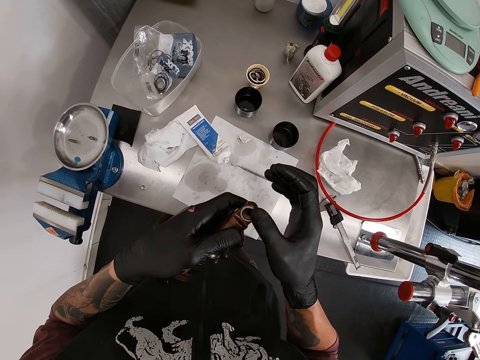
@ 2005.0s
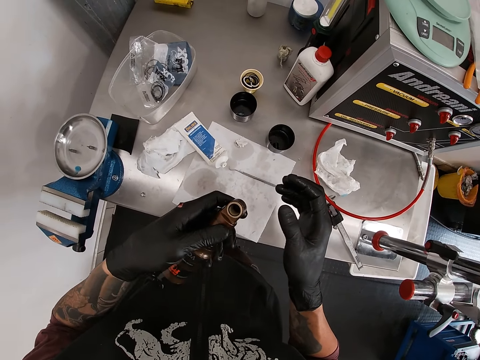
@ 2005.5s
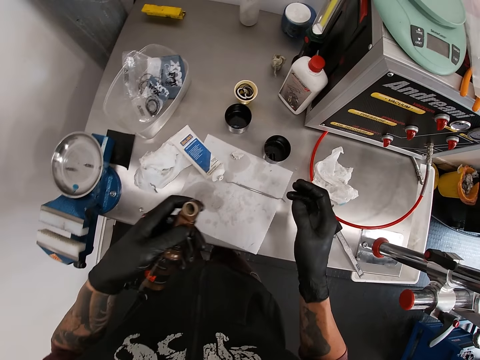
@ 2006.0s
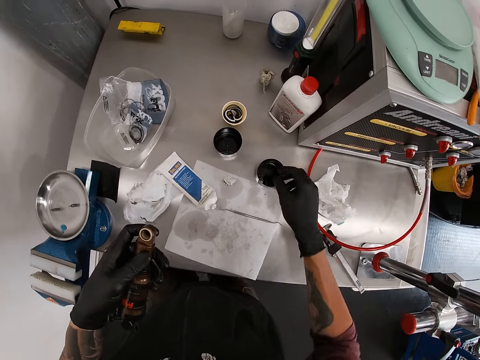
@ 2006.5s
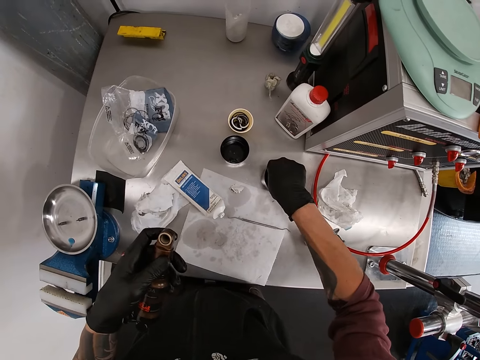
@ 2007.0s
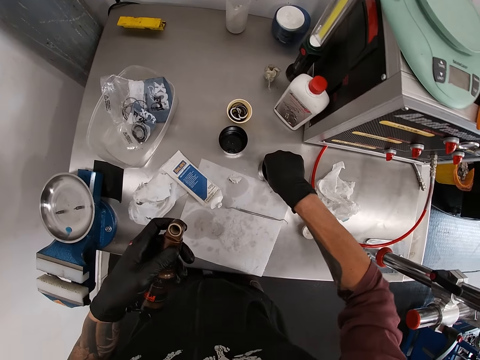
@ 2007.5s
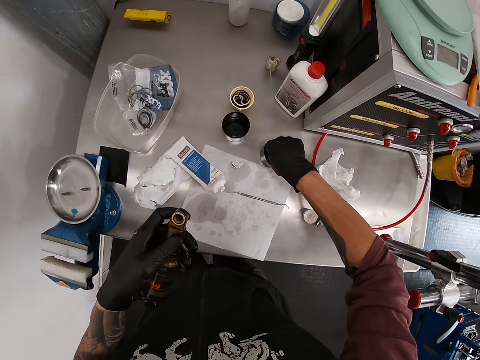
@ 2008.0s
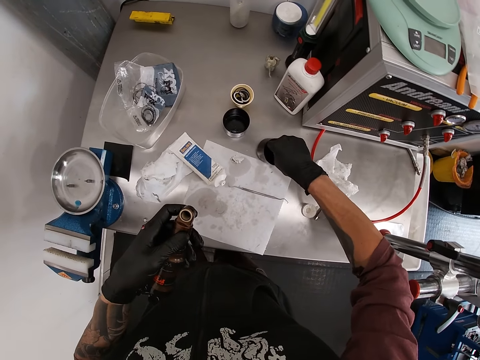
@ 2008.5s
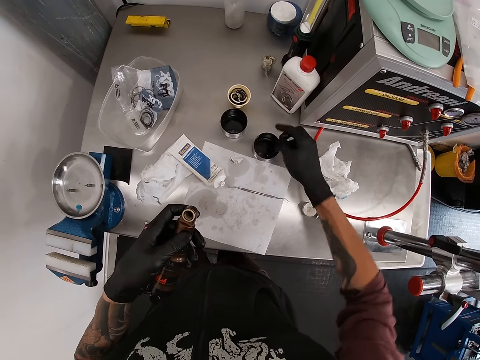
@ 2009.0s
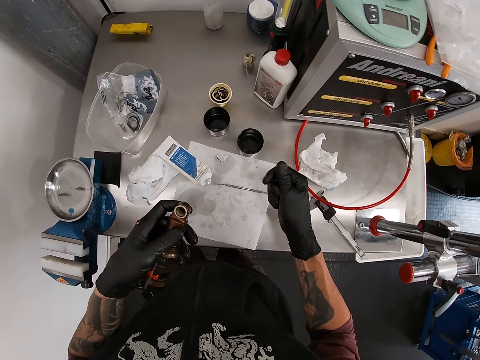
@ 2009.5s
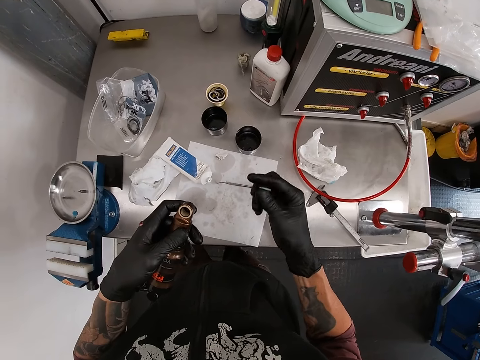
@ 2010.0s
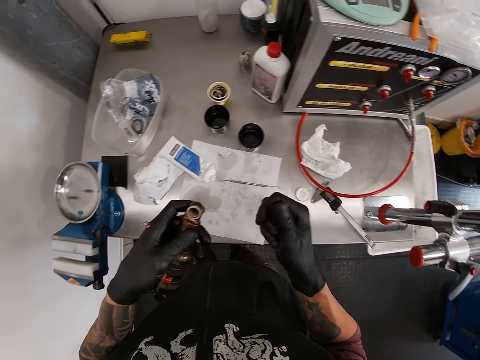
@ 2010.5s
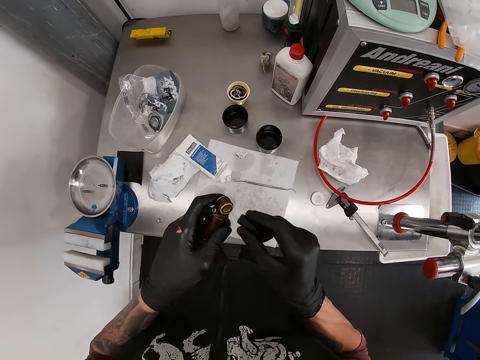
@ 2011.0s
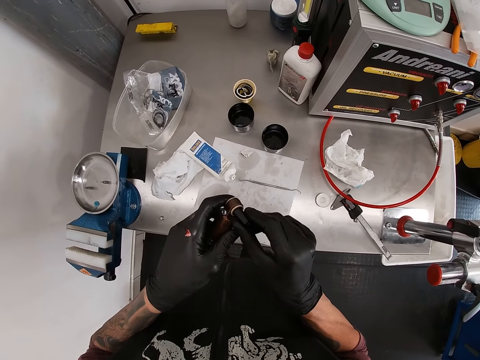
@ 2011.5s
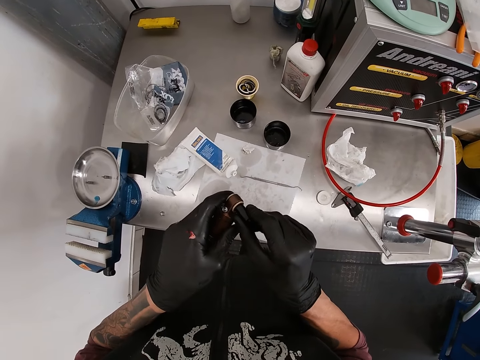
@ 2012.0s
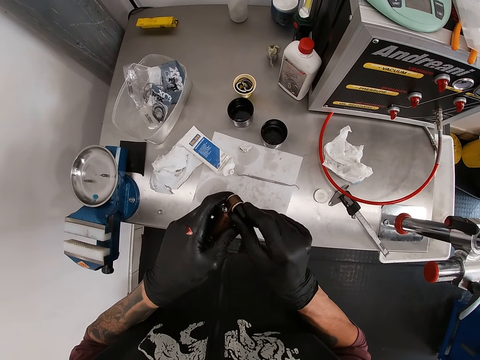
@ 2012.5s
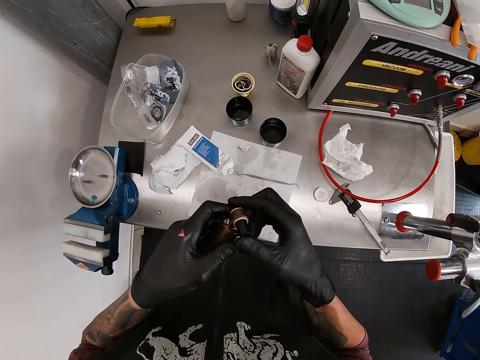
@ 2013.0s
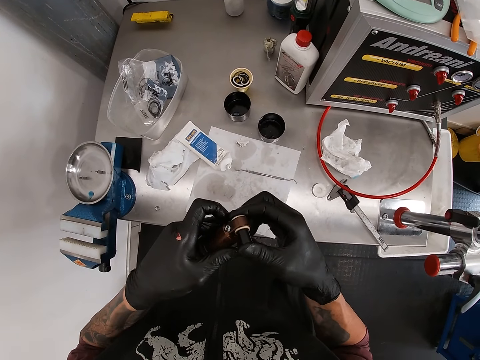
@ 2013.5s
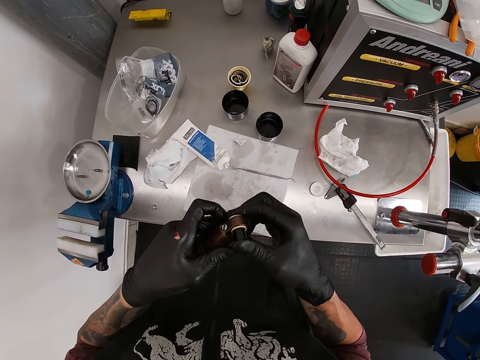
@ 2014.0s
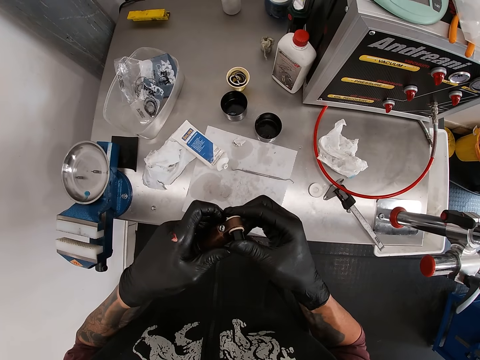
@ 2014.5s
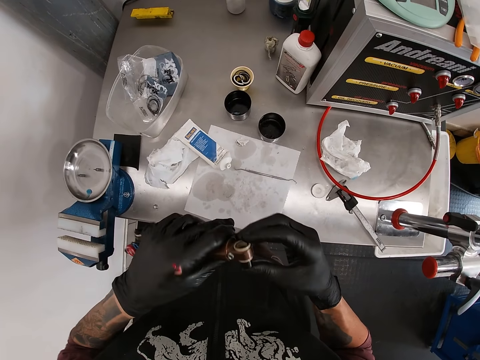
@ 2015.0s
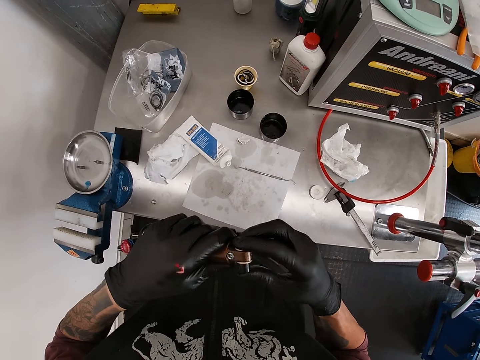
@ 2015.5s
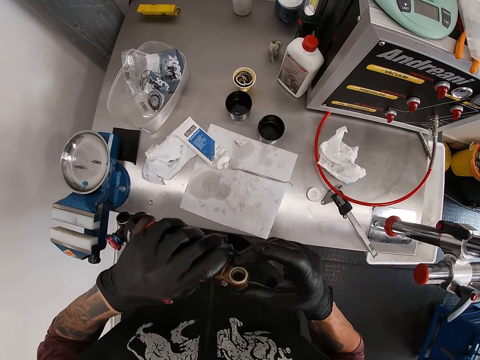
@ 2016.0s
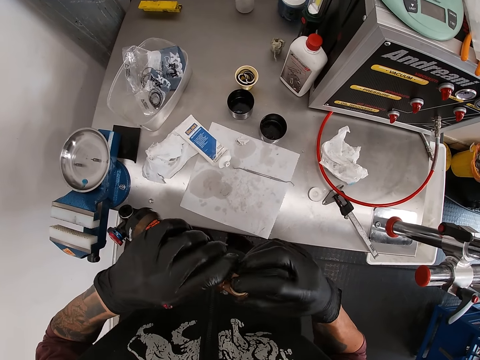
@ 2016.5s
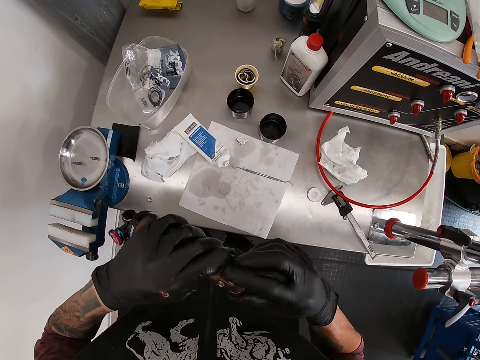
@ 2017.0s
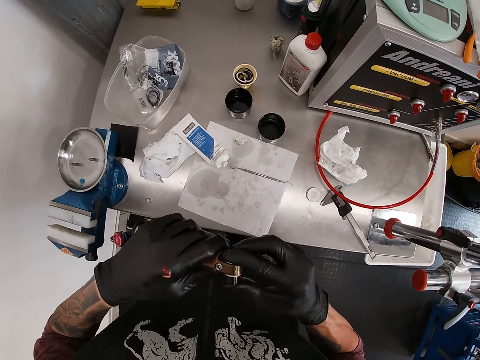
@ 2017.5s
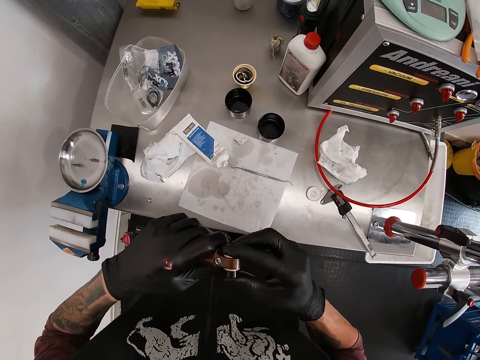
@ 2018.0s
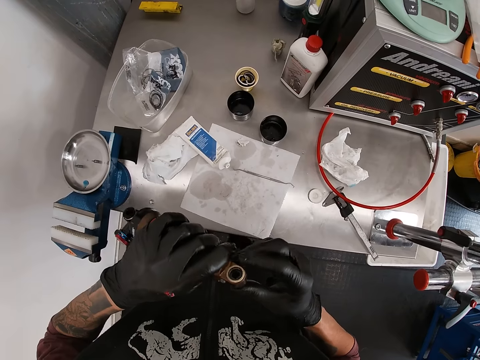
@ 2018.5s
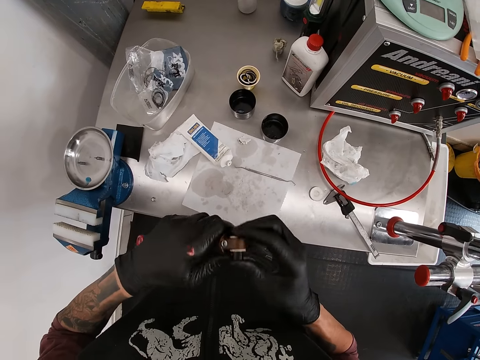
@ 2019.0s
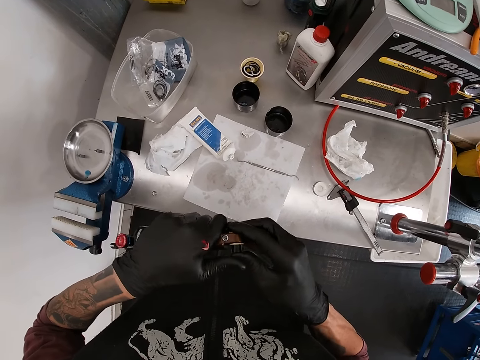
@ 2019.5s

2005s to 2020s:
The camera wearer picks a stopper from the cup on the workstation with his right hand. He rubs the stopper in his right hand. He rotates something. He puts the stopper in the iron with his right hand. He presses something.

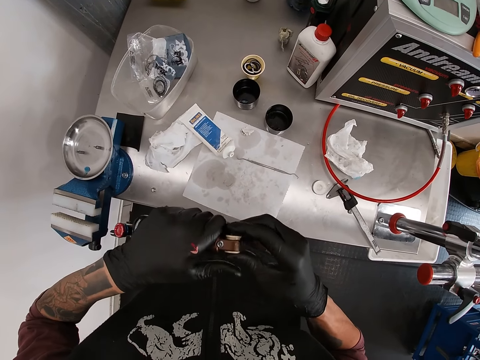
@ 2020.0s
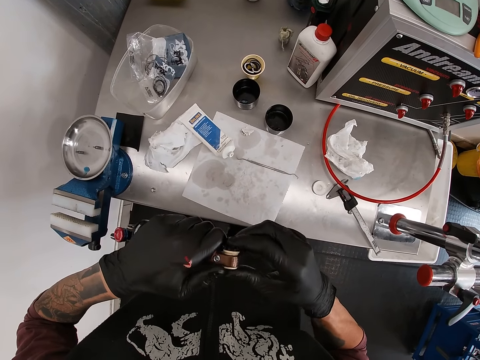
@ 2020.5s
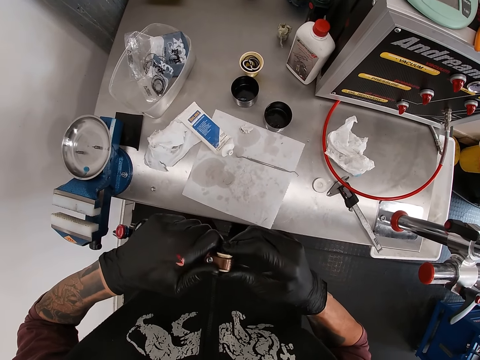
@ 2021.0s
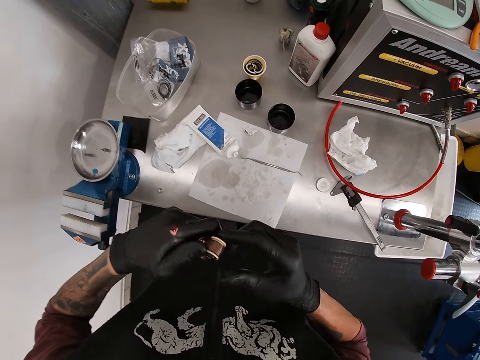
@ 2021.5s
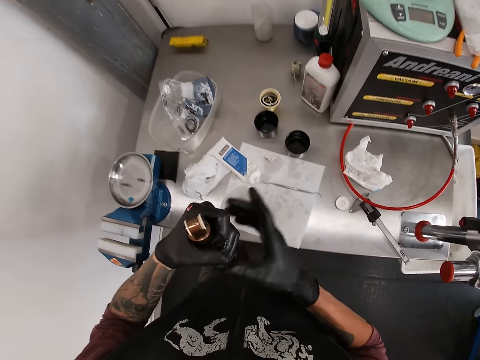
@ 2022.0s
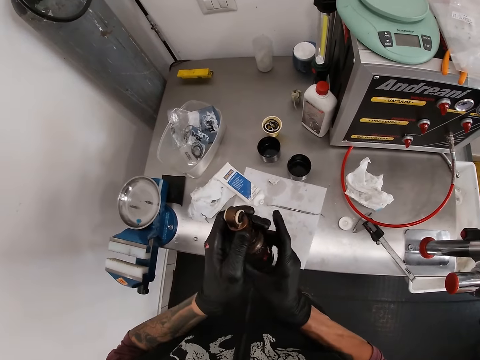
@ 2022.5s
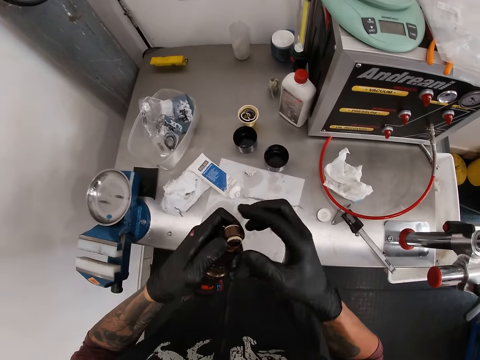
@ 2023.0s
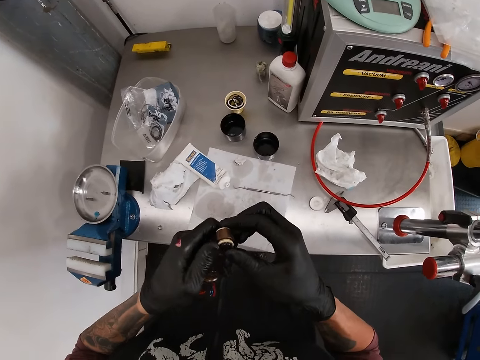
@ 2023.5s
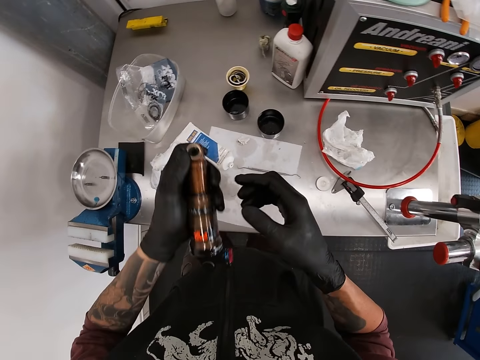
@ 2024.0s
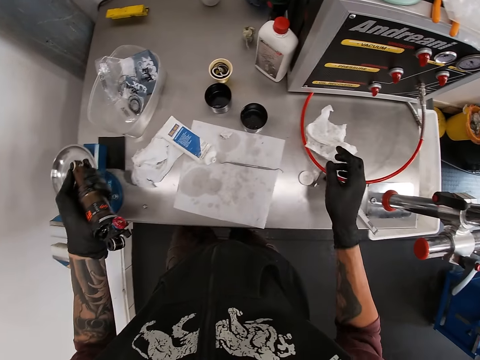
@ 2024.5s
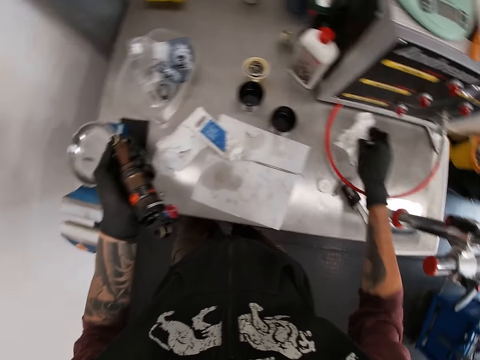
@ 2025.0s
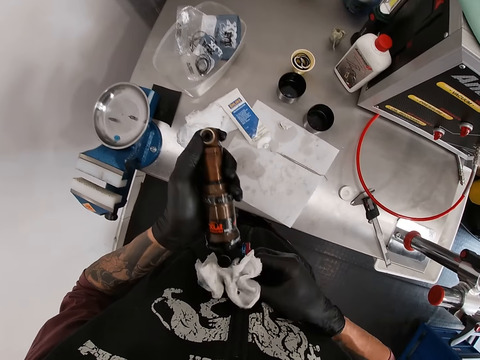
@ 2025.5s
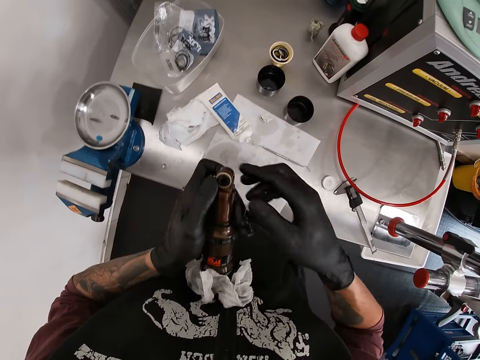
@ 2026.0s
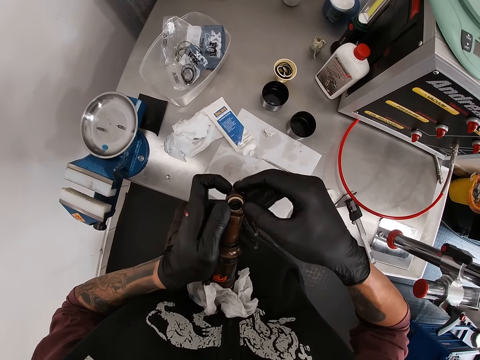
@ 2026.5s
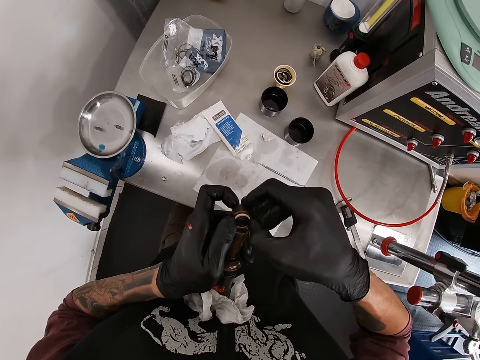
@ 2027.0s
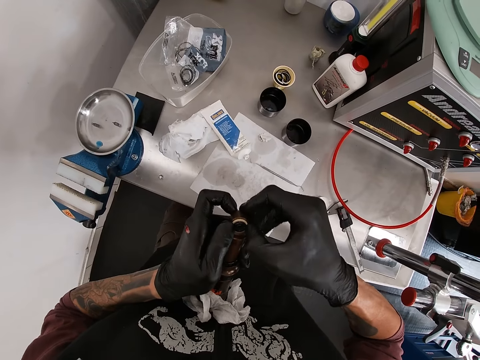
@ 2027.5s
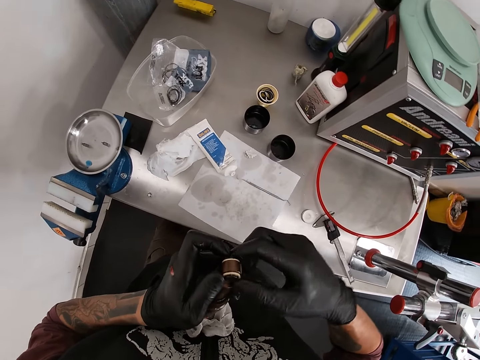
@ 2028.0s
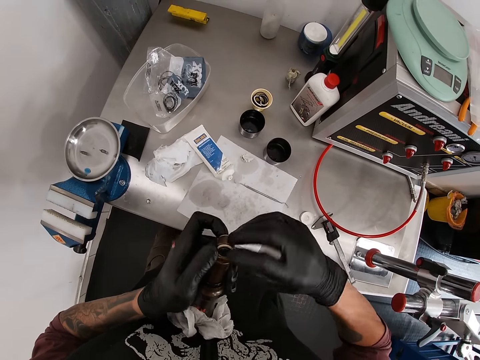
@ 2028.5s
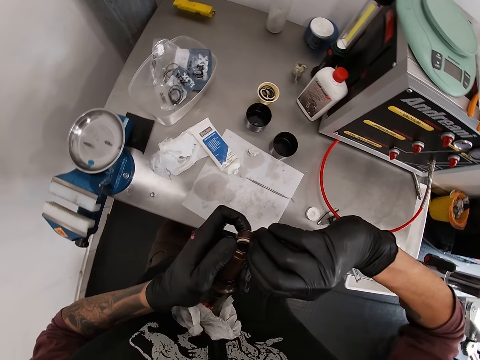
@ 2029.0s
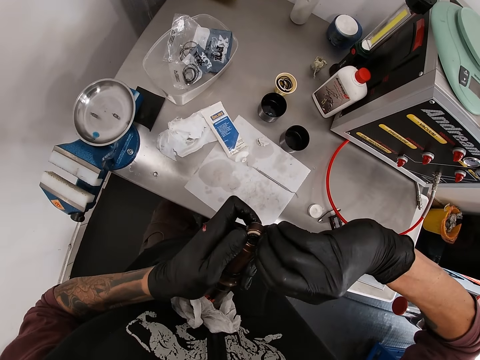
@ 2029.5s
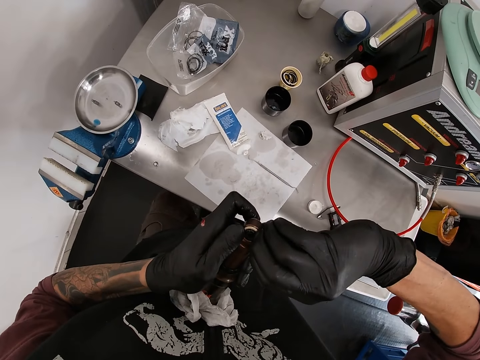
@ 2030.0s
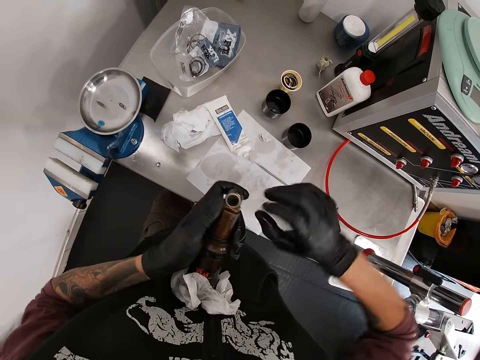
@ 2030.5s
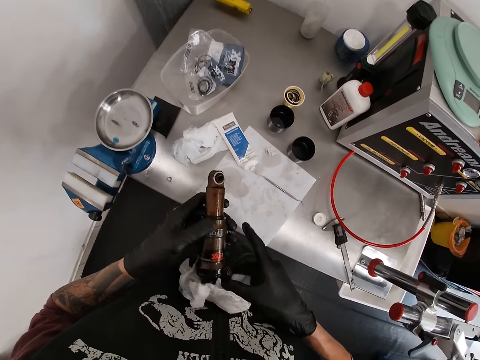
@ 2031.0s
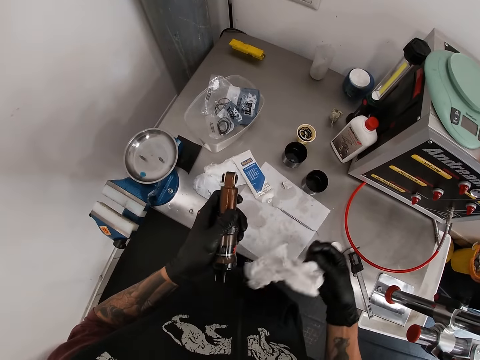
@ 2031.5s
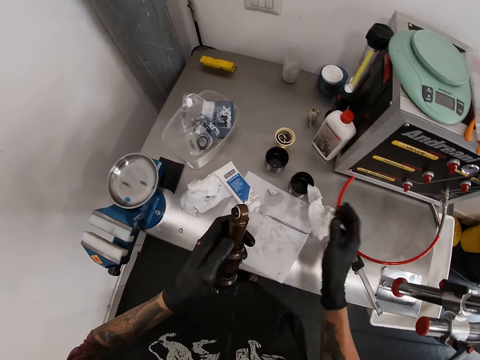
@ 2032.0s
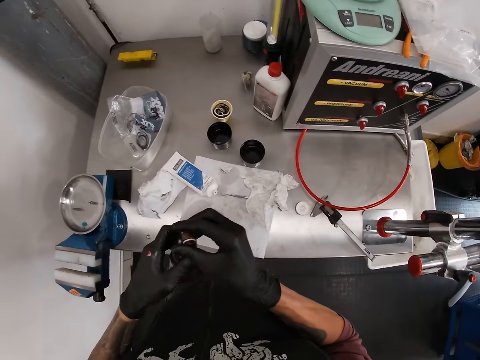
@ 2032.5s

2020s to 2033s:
The camera wearer holds the iron with both hands. He rotates a metal cap. He picks the tissue paper from the workstation with his right hand. He places the tissue against his chest with his right hand. He places the iron on the tissue against his chest with his left hand. He fixes the stopper into the iron with both hands. He removes the iron from the tissue against his chest with his left hand. He removes the tissue from his chest with his right hand. He drops the tissue on the workstation with his right hand. He holds the iron with both hands.
